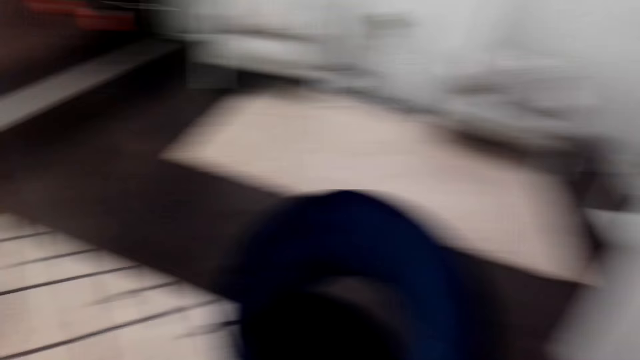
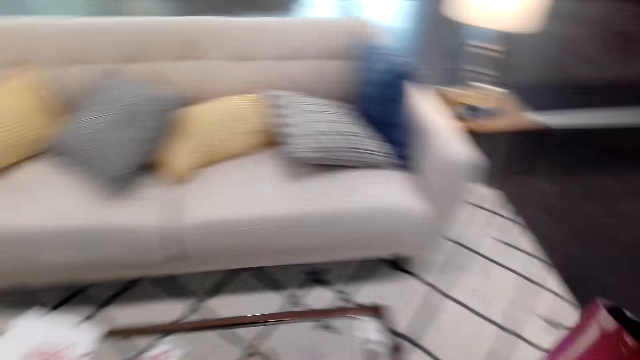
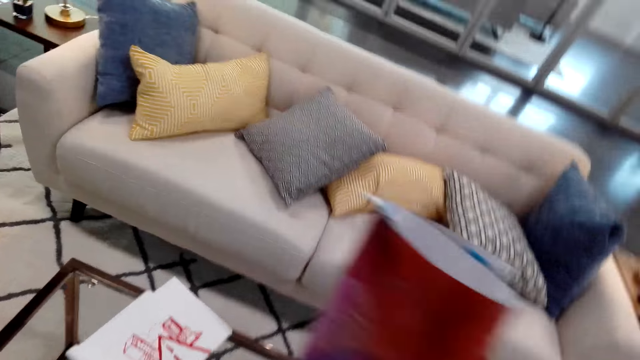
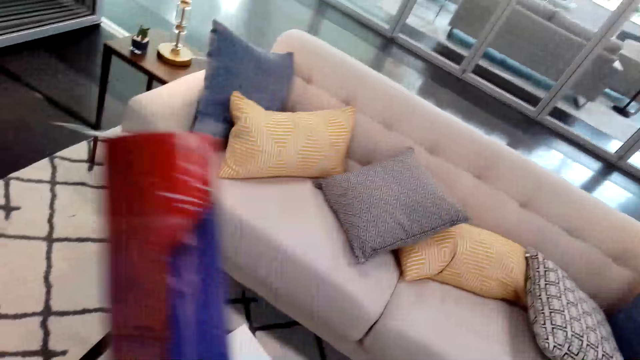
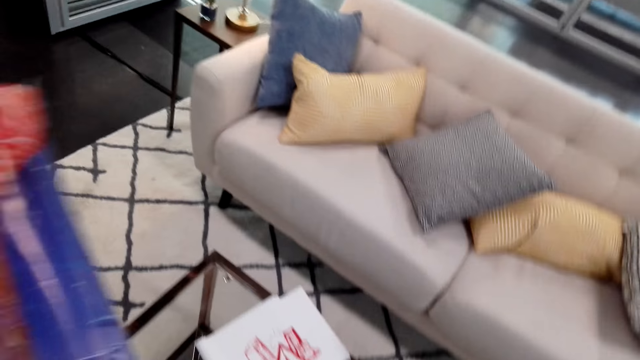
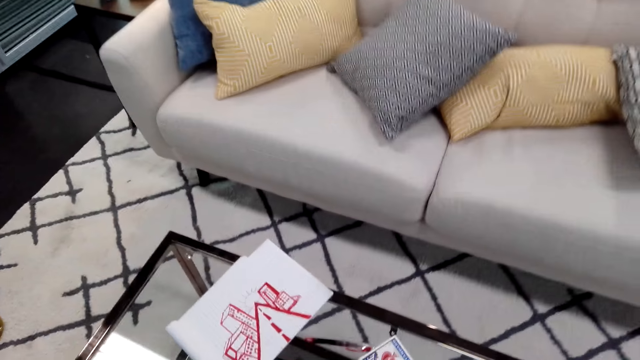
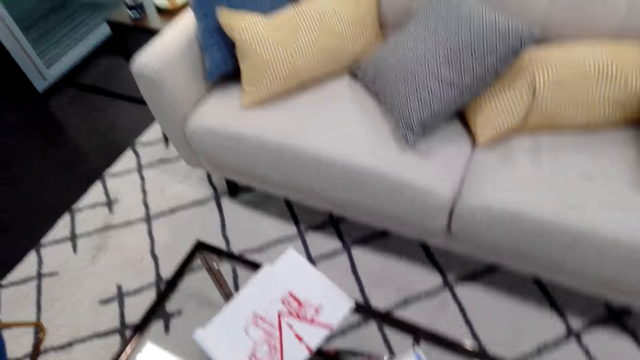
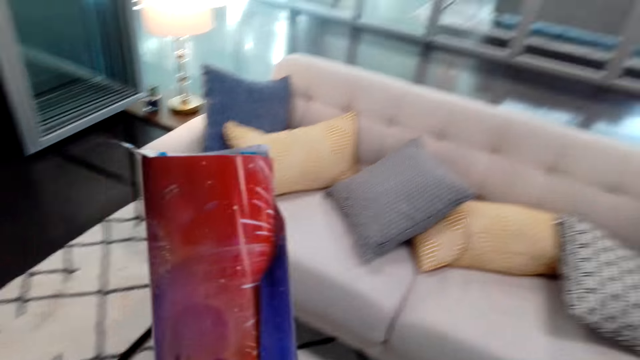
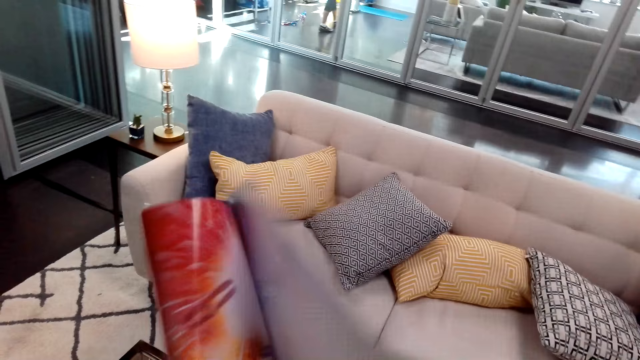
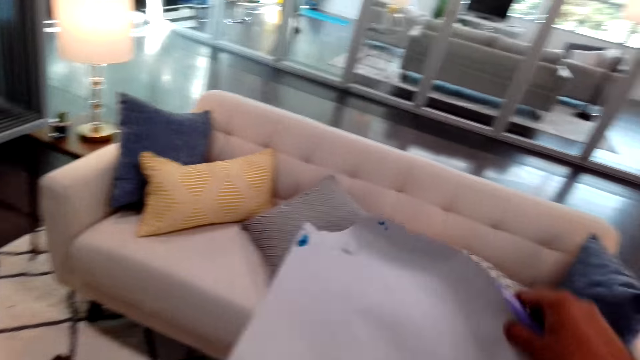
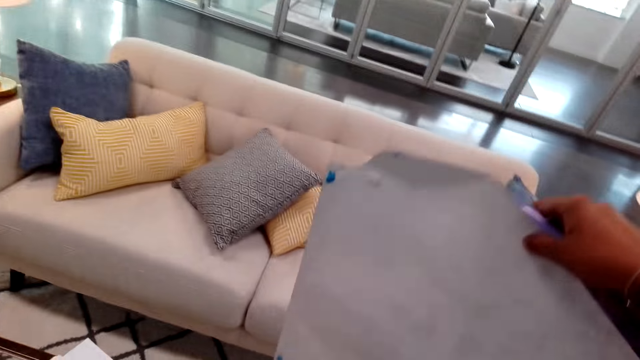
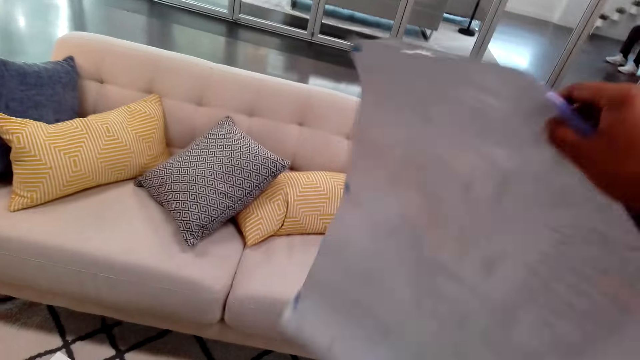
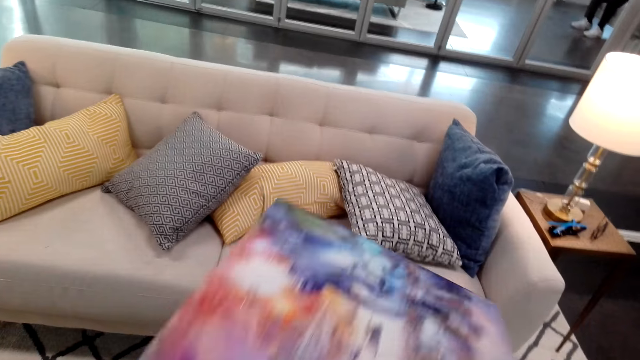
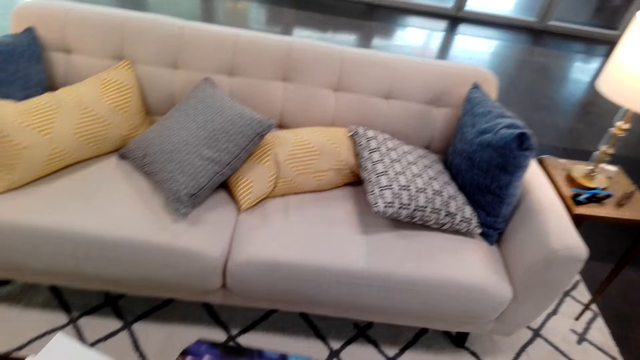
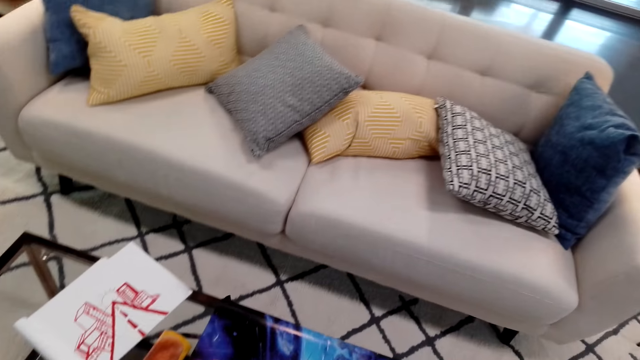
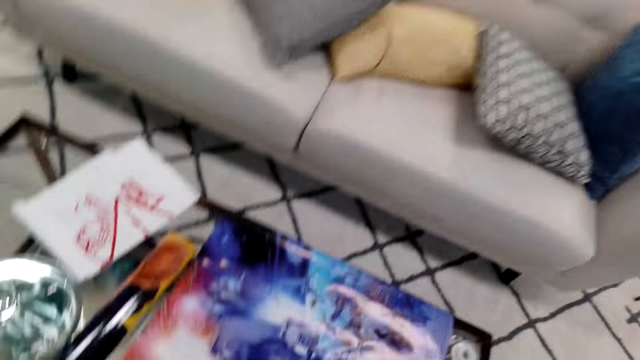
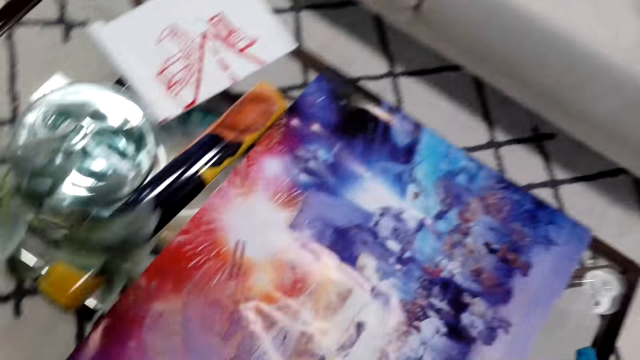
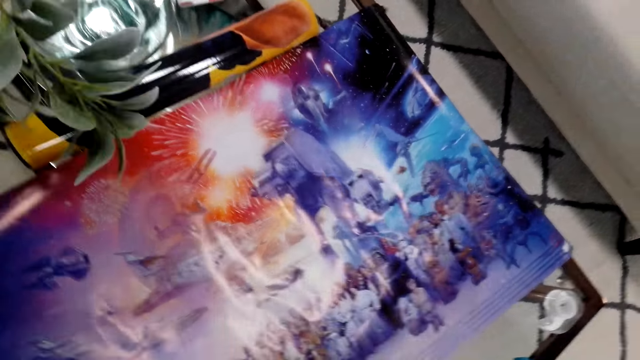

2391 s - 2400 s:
The camera wearer opens the poster. A lady cleans the other room. The camera wearer spreads the poster on the table.

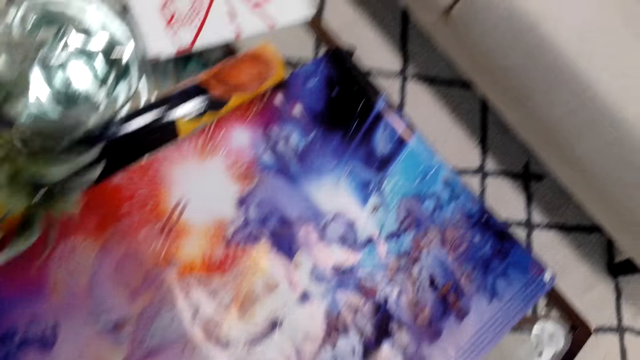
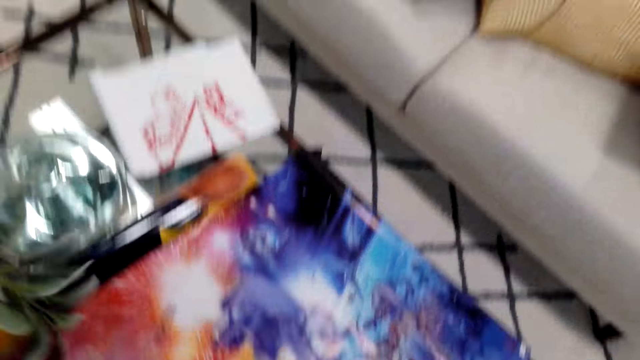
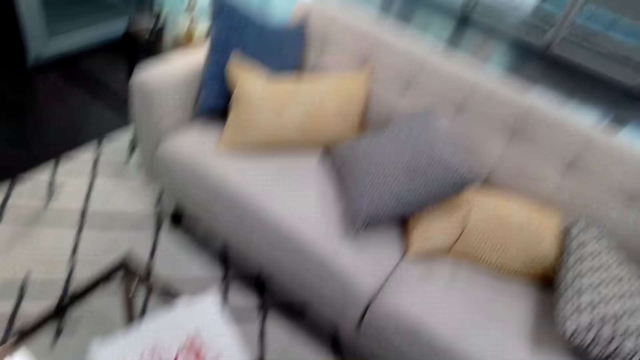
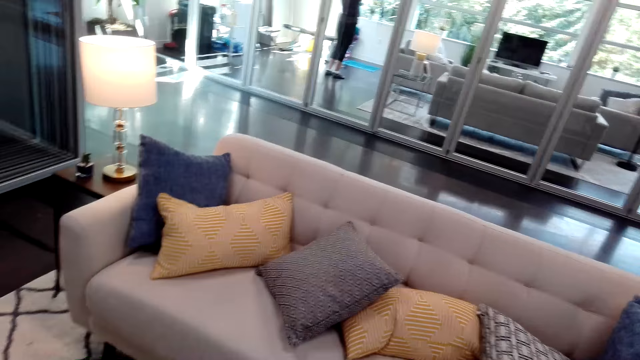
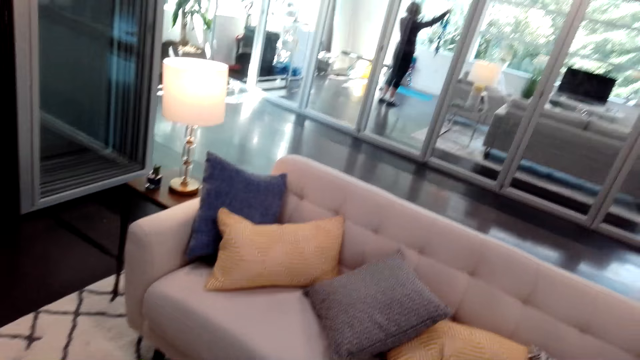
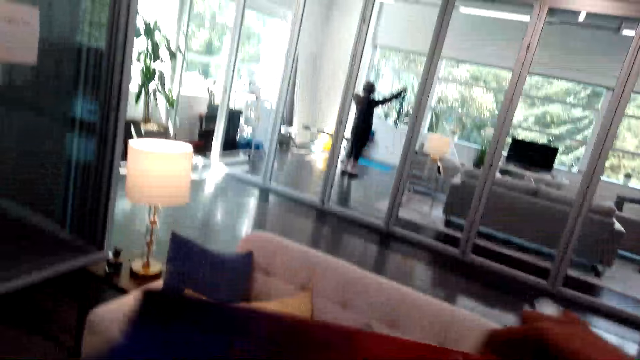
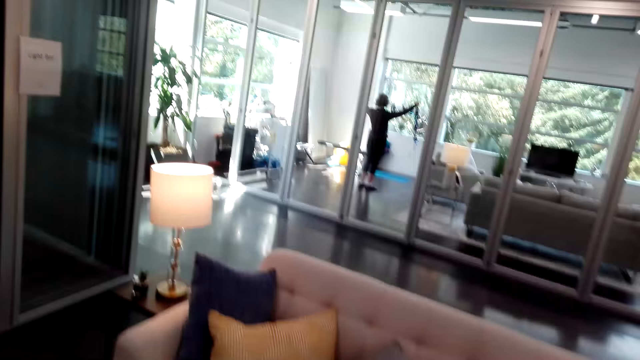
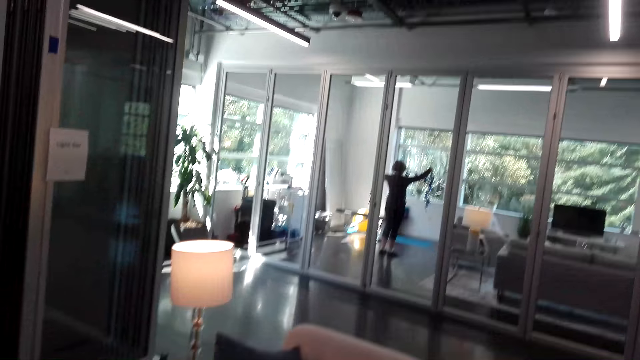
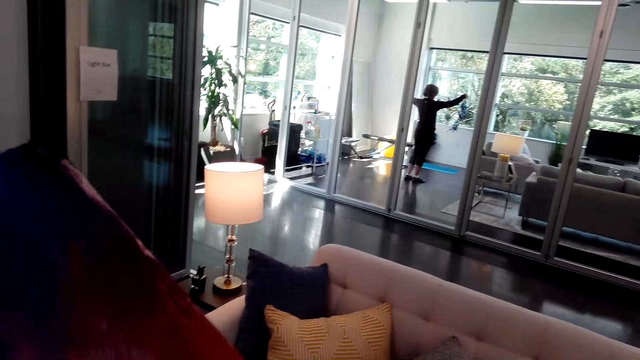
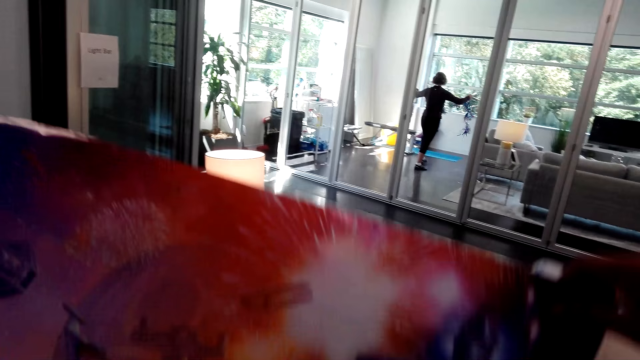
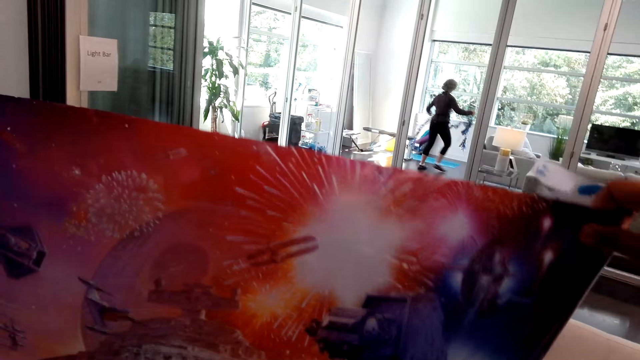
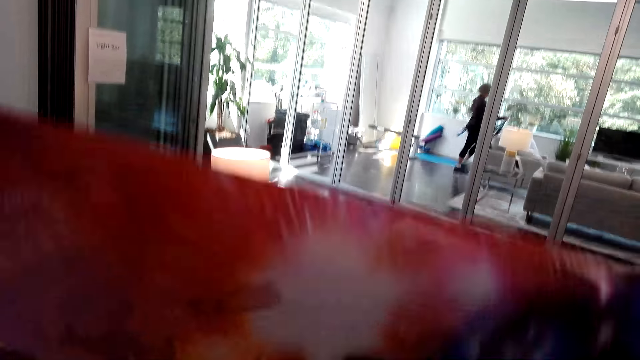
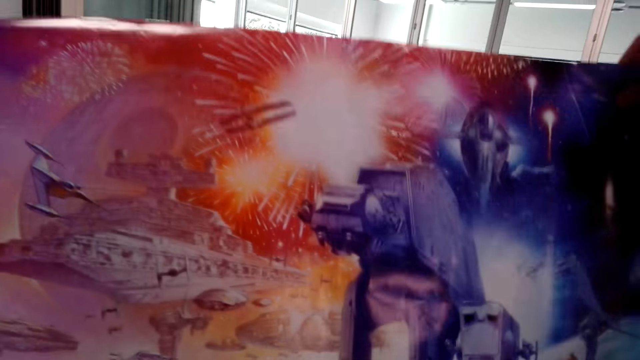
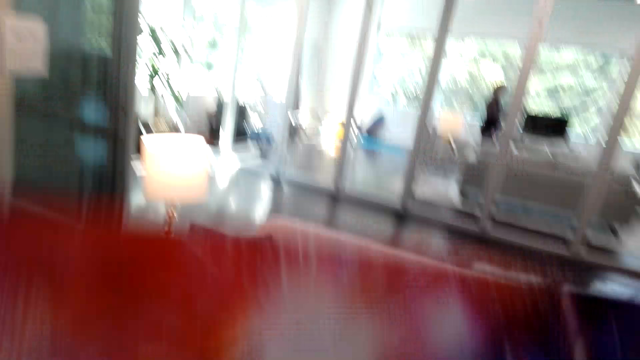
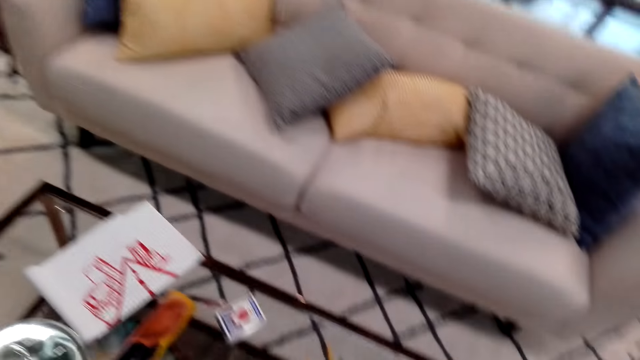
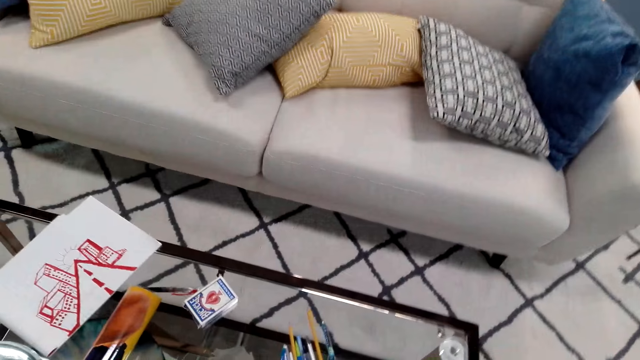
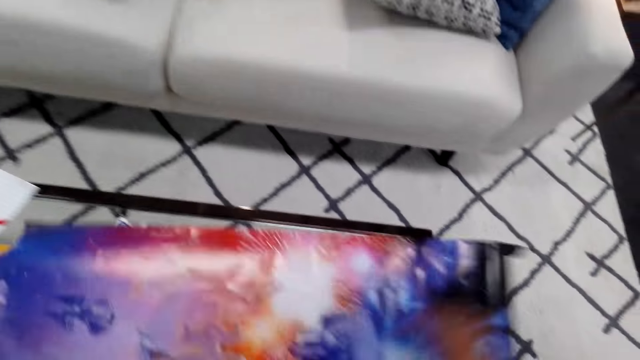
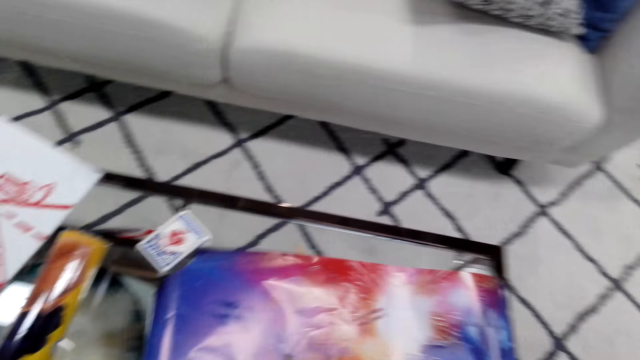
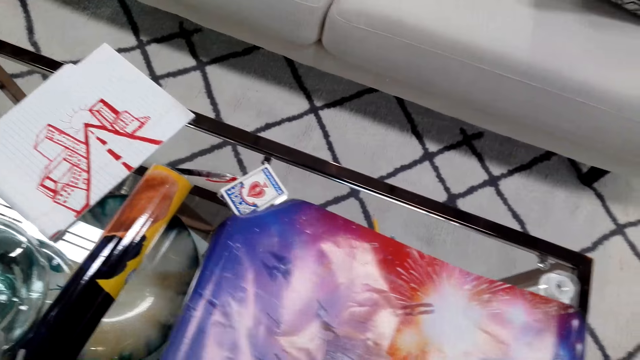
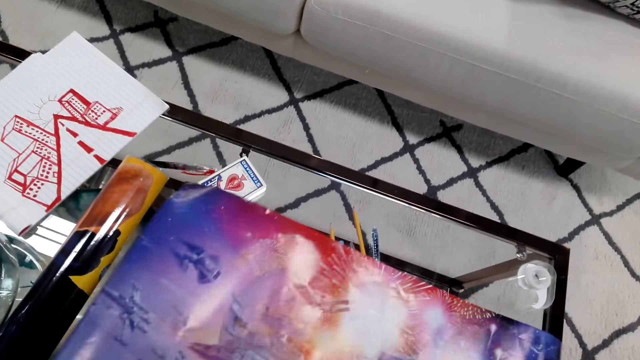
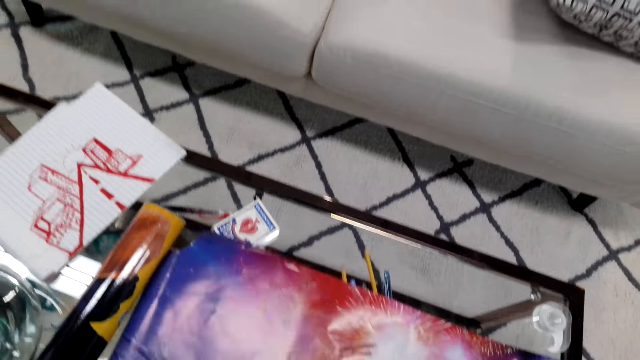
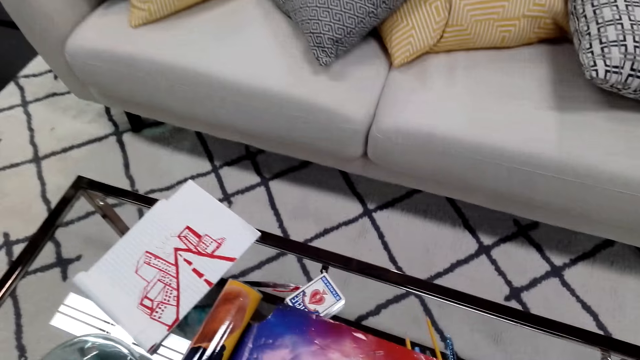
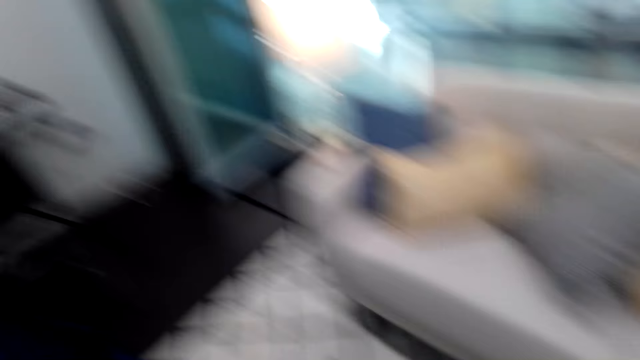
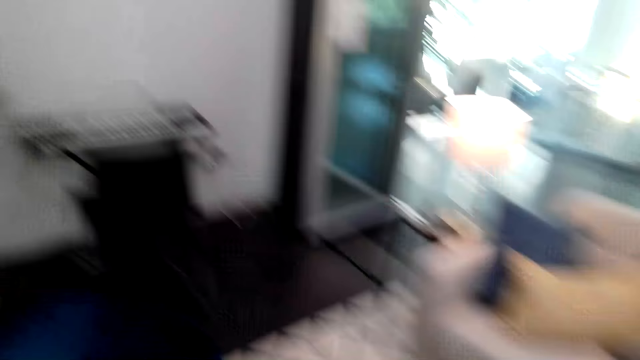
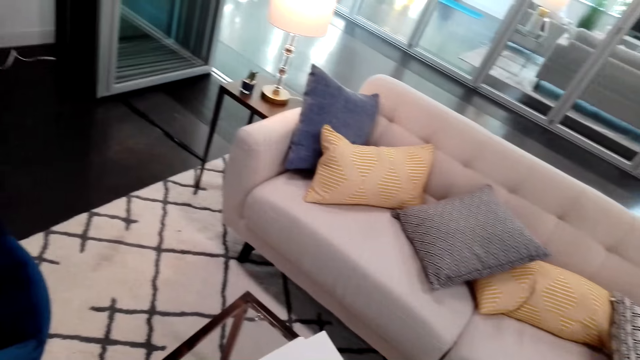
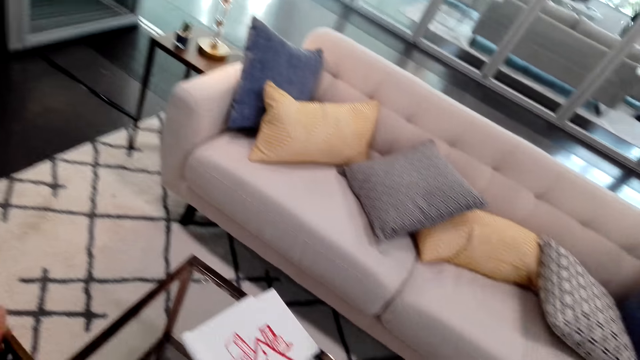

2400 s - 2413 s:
A lady cleans the other room. She walks around the room. The camera wearer holds up the poster. They put the poster on the table.
